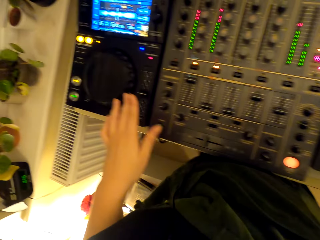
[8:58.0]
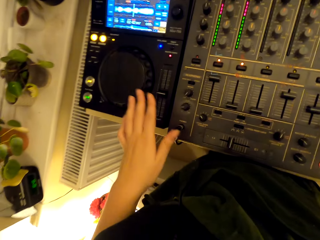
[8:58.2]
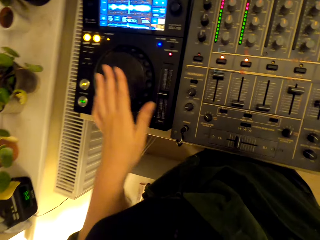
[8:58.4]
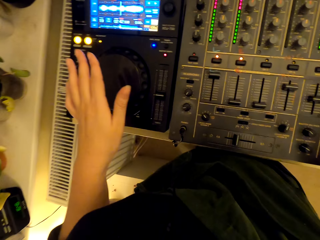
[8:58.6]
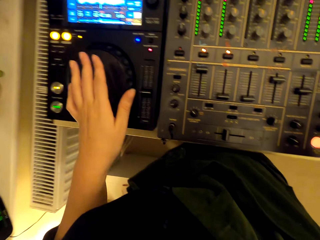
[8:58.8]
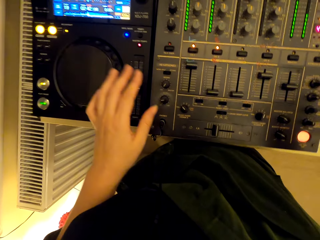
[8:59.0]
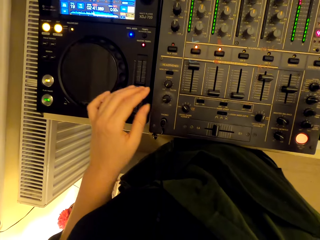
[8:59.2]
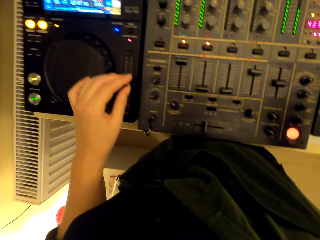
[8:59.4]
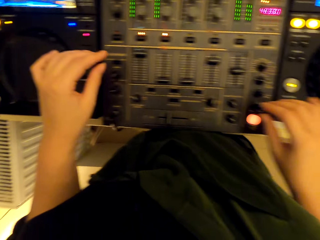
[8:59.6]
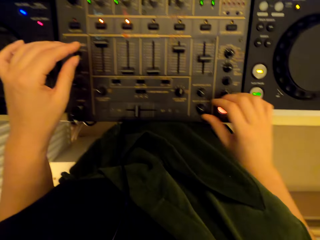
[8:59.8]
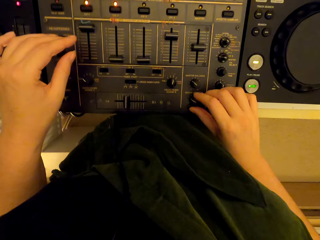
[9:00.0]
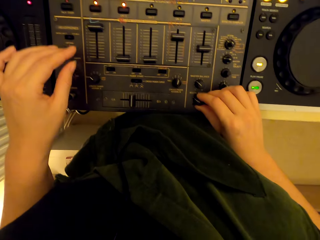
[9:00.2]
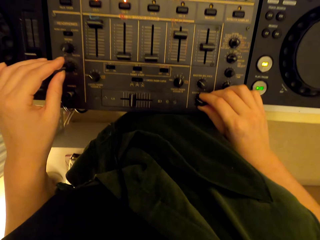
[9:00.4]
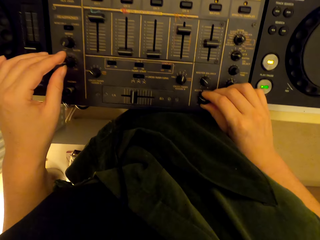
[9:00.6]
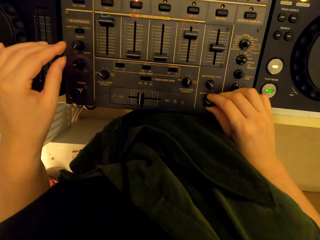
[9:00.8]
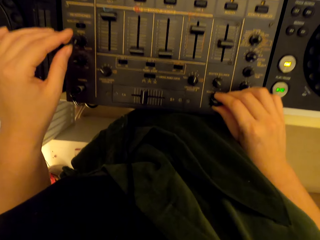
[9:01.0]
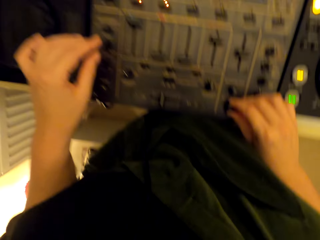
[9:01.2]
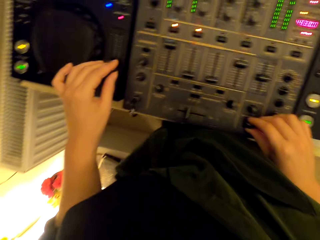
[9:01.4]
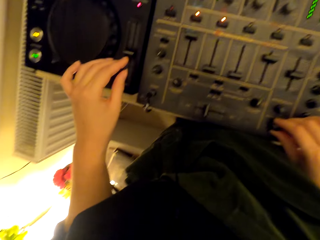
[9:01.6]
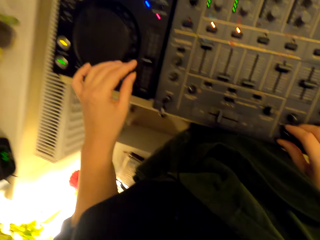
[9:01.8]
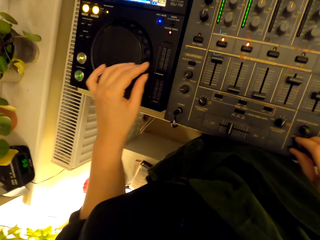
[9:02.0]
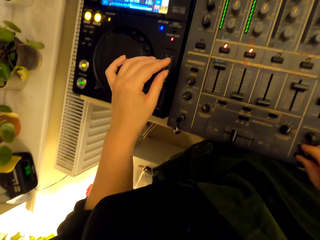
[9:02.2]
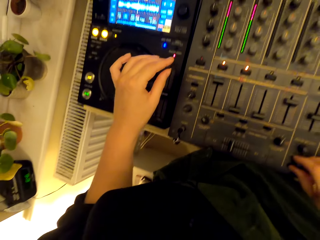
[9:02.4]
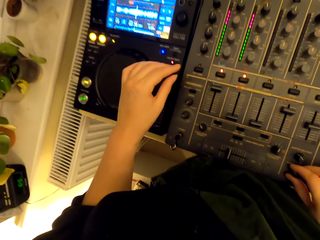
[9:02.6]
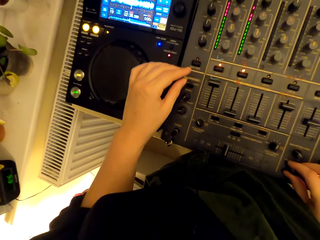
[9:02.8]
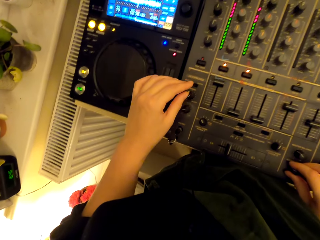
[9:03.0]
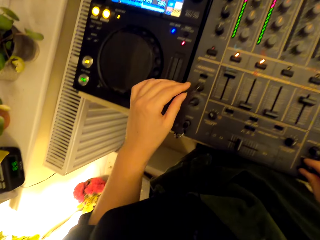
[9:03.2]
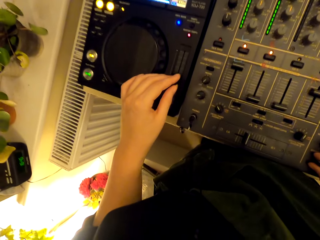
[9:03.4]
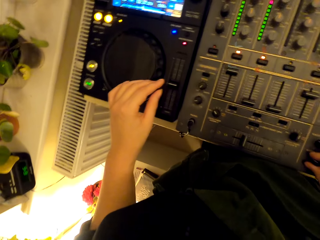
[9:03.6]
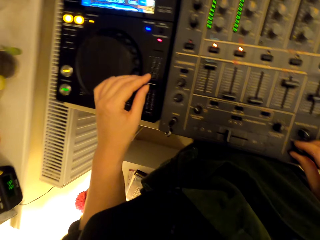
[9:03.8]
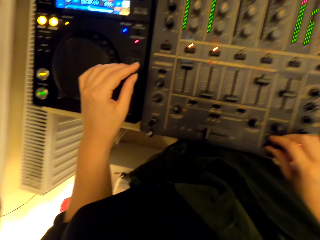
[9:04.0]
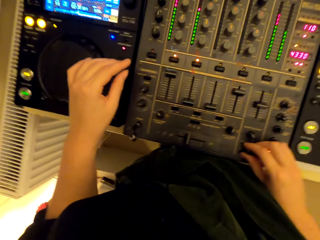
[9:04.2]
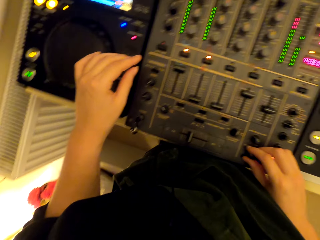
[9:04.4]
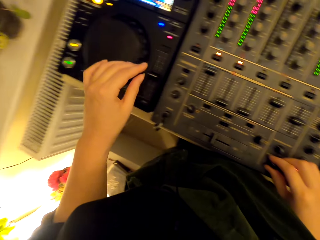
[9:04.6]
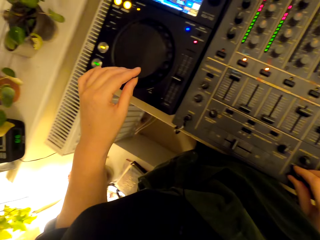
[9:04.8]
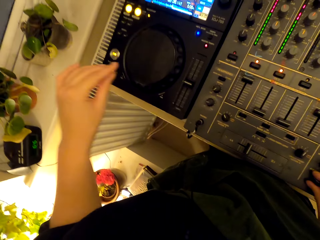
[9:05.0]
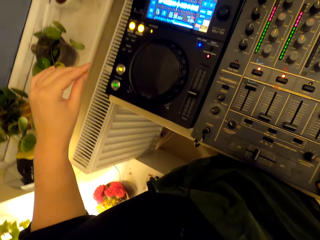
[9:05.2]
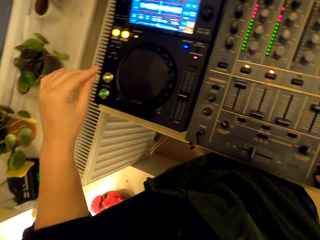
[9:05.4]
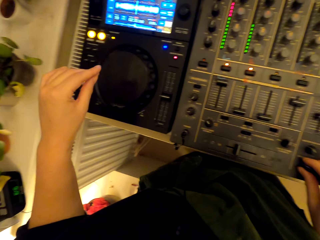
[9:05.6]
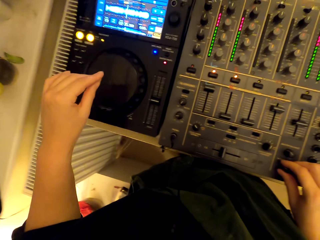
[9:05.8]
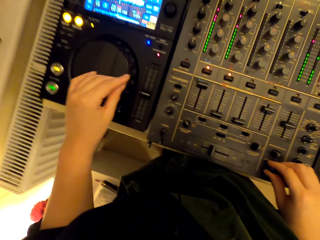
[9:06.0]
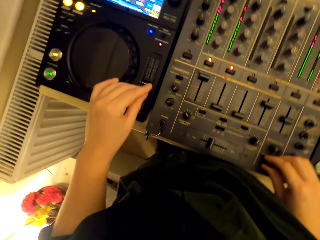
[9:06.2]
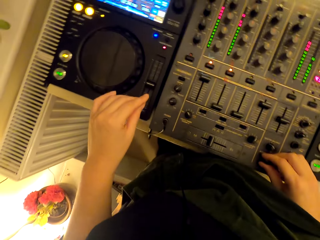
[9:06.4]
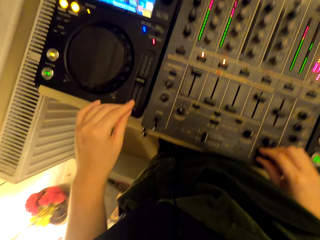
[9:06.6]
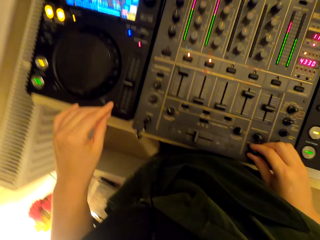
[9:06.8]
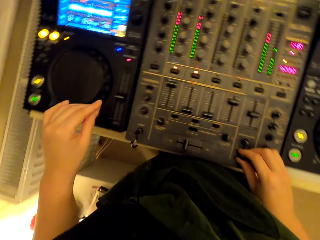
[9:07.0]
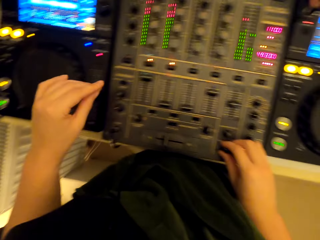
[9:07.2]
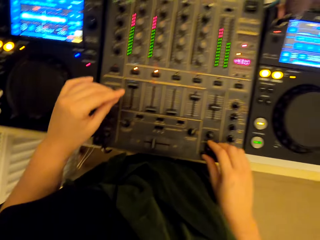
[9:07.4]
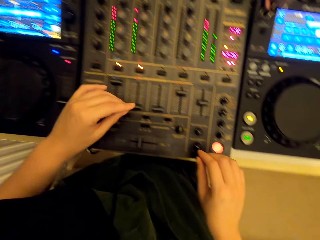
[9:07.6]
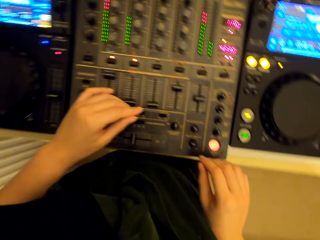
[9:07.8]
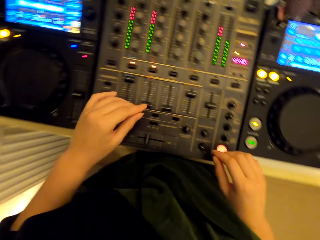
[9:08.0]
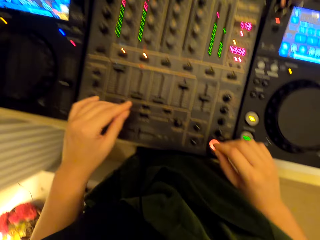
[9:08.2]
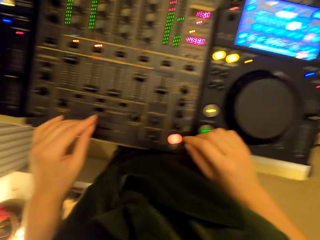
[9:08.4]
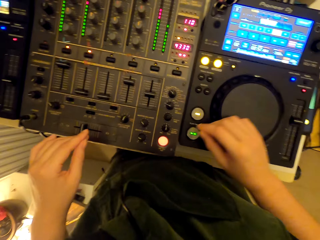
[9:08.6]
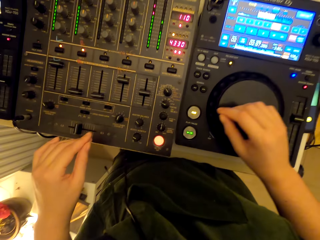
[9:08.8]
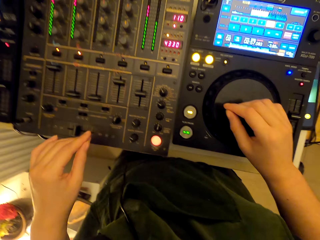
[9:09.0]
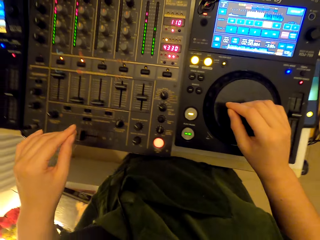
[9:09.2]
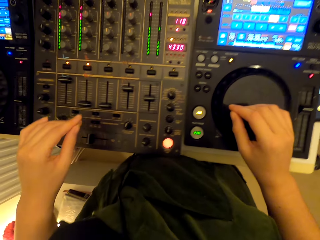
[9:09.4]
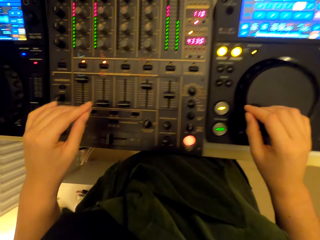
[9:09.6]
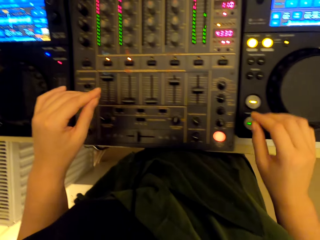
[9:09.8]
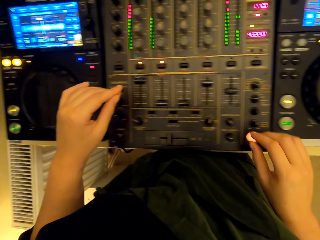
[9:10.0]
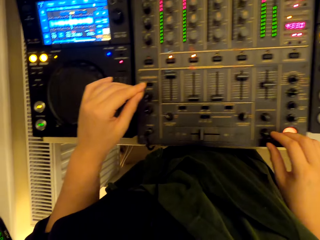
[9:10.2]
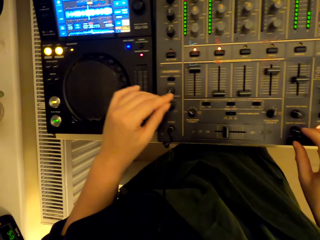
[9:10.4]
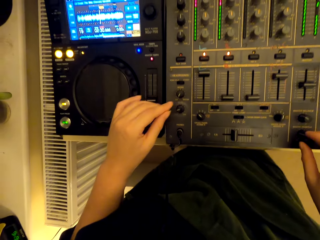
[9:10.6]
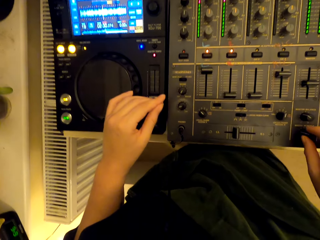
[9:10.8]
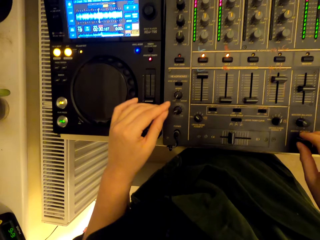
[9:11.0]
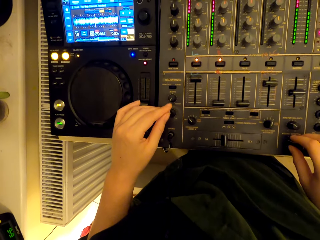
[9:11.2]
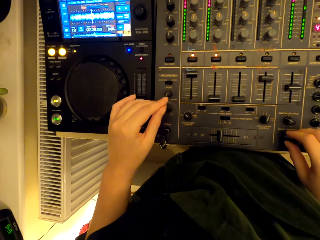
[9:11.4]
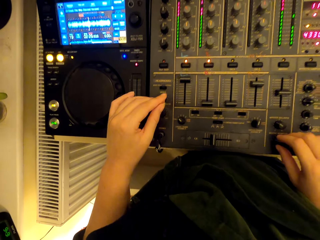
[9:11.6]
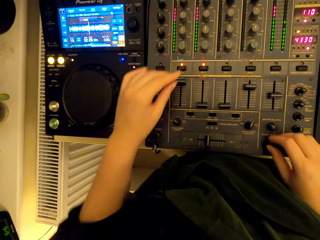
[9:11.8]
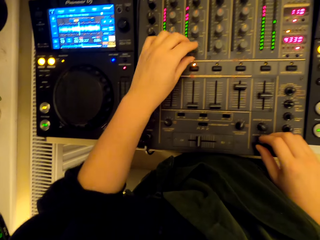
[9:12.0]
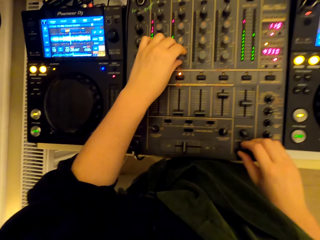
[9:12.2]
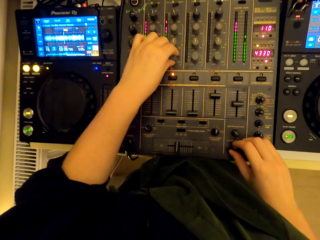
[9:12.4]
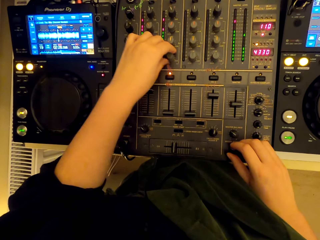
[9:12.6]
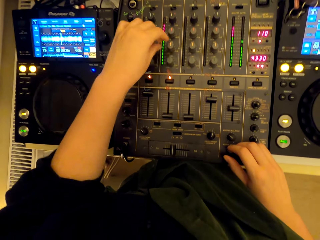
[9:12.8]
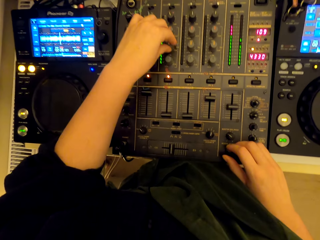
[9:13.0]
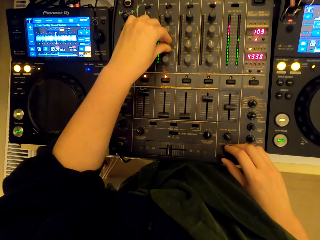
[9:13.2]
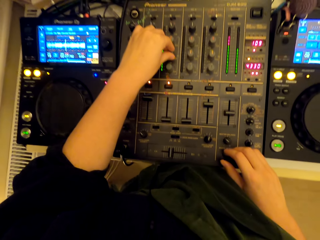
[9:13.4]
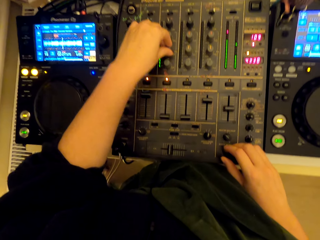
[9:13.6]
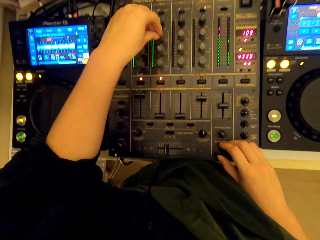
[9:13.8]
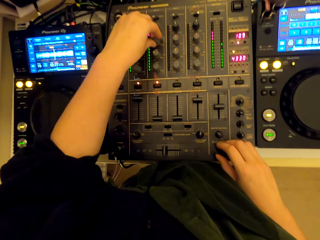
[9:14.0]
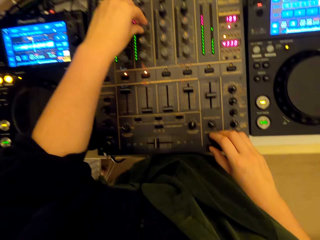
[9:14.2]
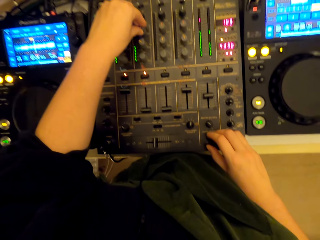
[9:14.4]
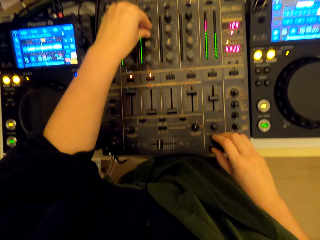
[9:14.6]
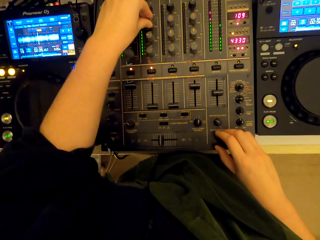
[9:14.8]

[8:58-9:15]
The camera wearer dances to the music beat. They mix the turntable. They dance to the music beat.

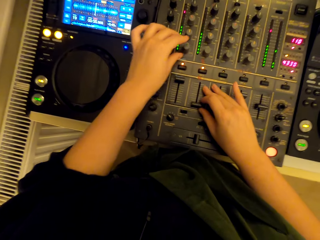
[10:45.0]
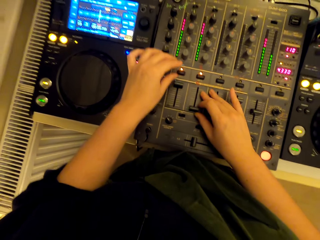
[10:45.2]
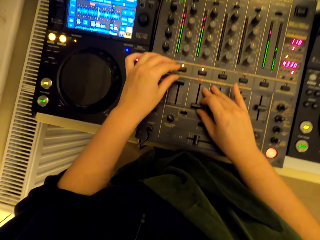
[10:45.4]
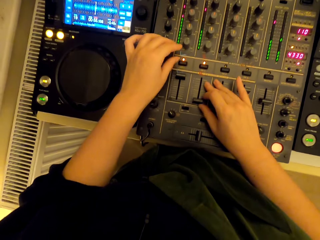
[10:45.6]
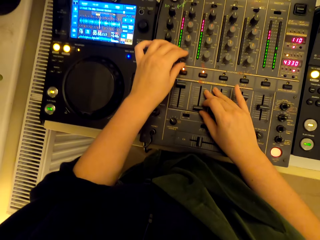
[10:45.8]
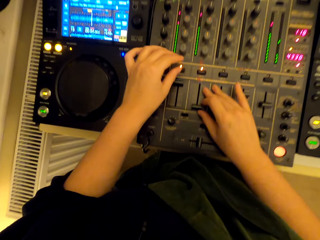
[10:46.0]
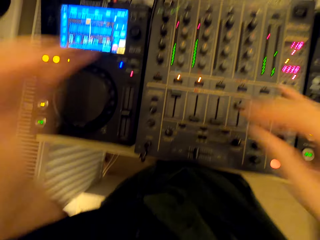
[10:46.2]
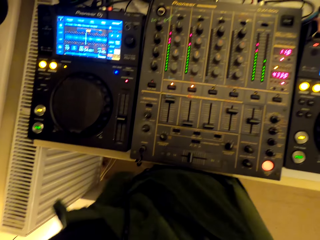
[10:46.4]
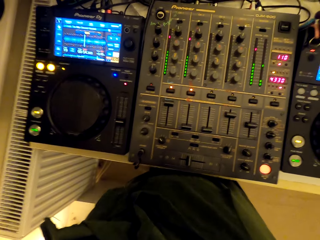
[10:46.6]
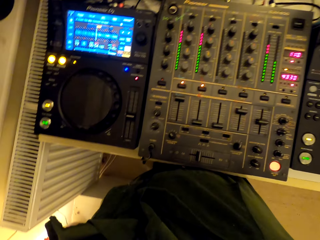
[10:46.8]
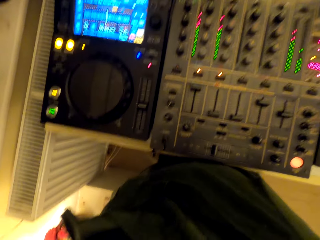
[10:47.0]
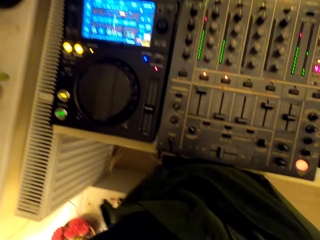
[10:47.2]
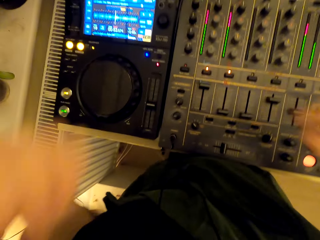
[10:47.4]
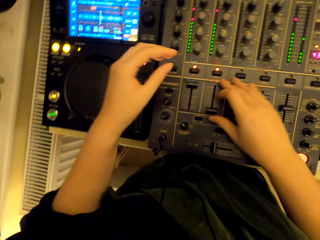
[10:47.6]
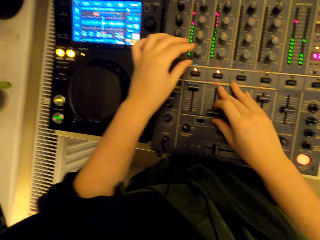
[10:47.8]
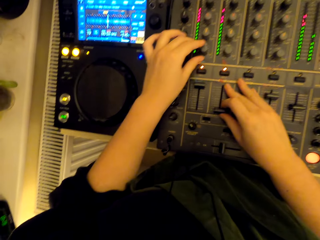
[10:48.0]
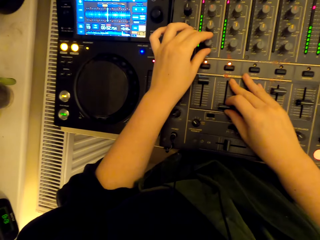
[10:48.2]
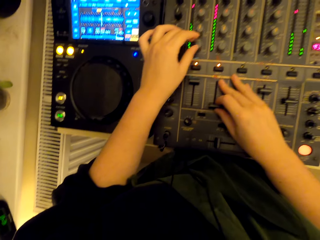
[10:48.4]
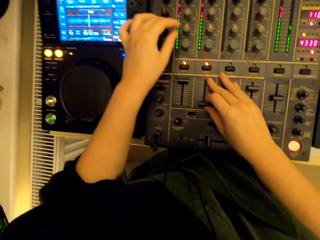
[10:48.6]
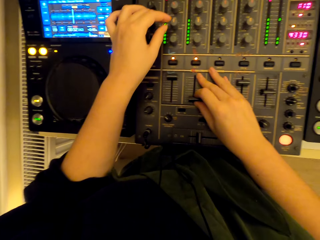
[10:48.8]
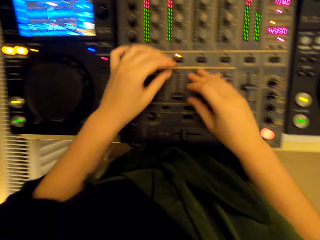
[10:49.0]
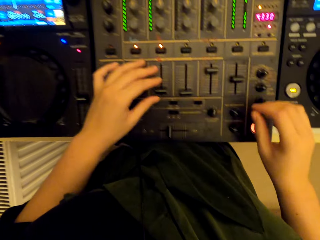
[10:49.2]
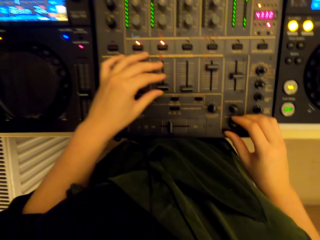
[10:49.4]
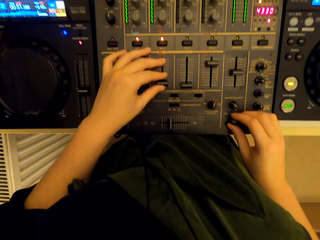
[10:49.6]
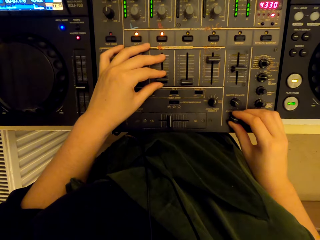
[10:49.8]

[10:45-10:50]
The camera wearer touches something.
